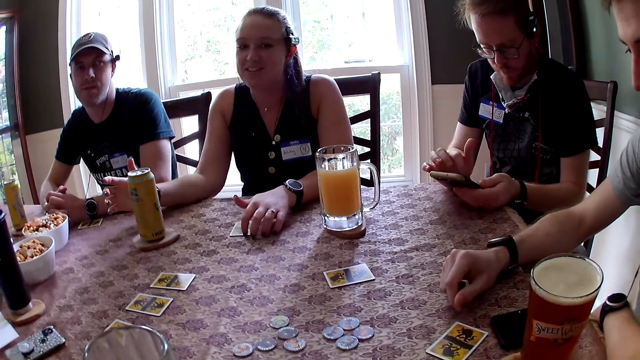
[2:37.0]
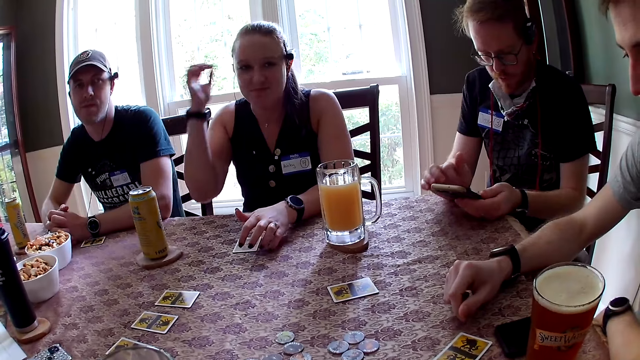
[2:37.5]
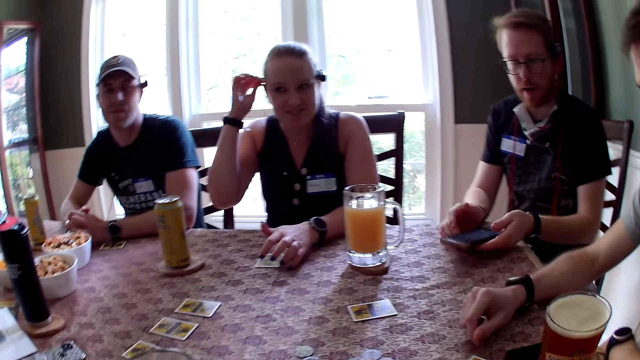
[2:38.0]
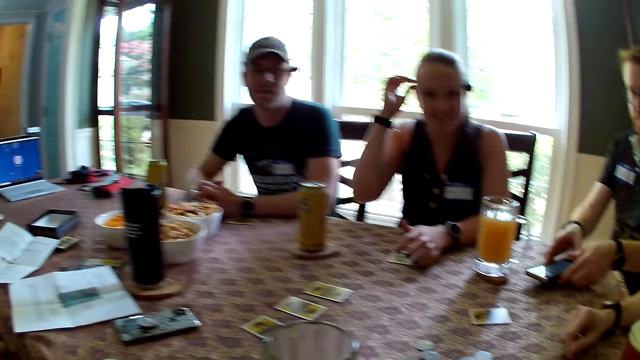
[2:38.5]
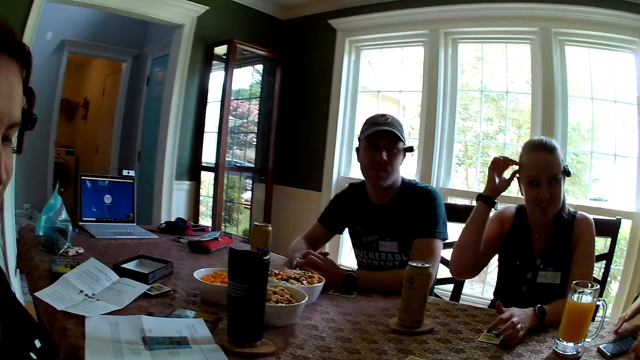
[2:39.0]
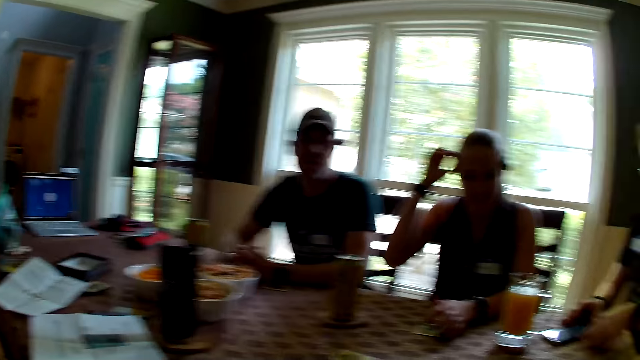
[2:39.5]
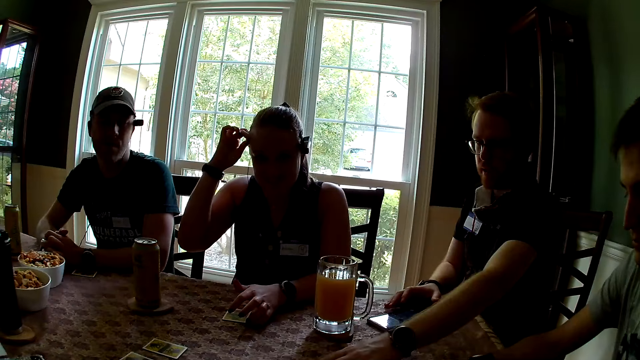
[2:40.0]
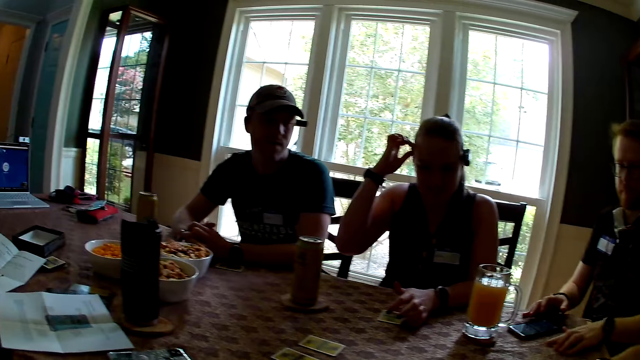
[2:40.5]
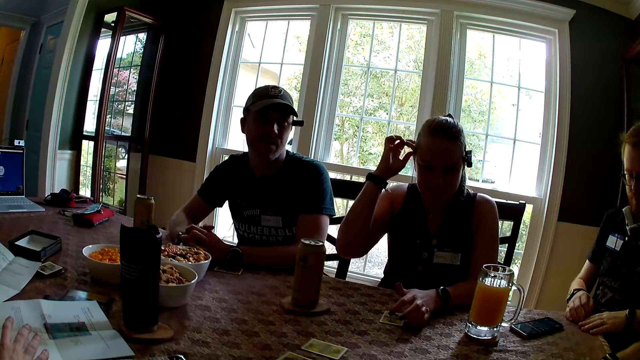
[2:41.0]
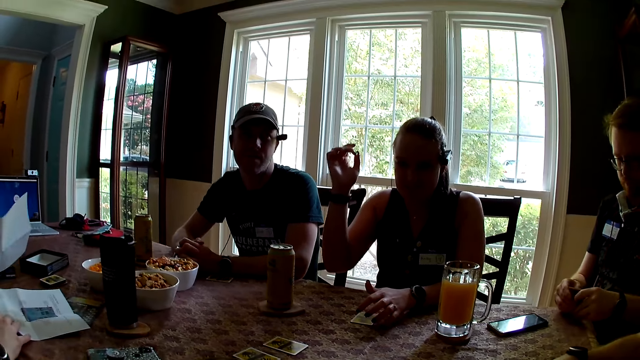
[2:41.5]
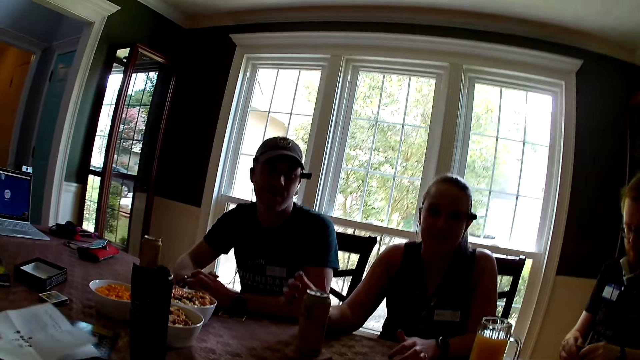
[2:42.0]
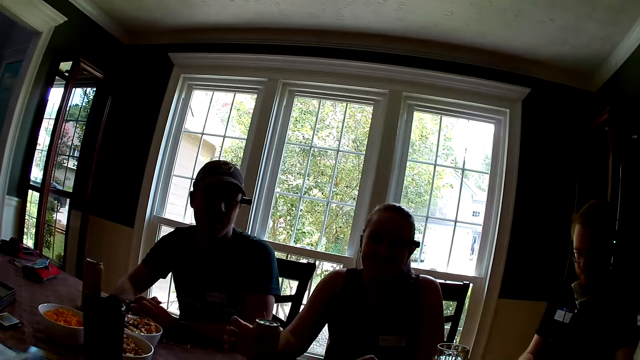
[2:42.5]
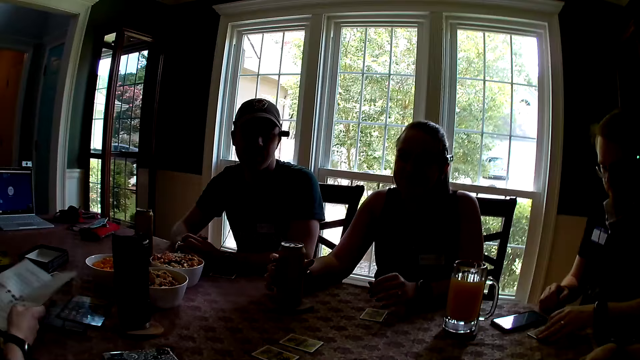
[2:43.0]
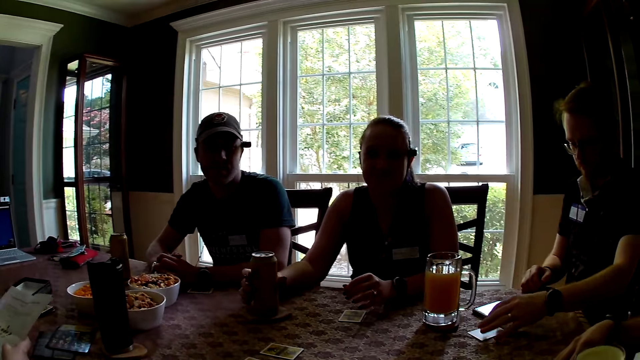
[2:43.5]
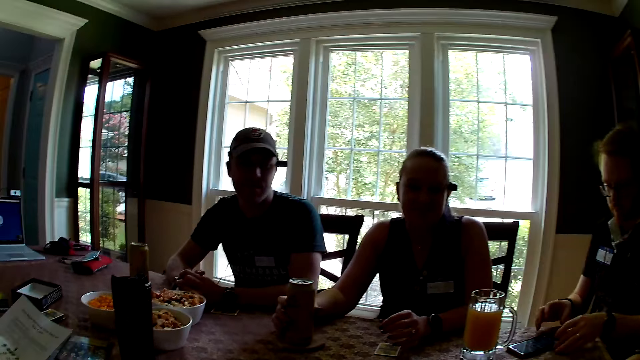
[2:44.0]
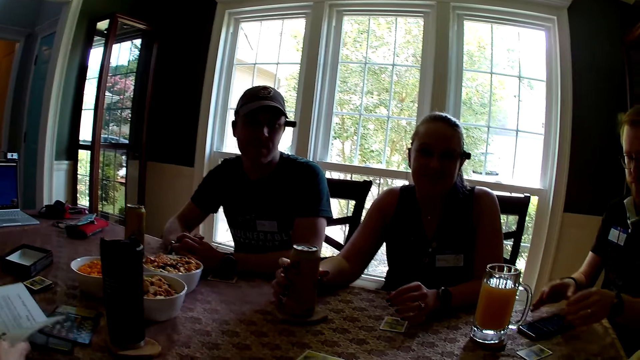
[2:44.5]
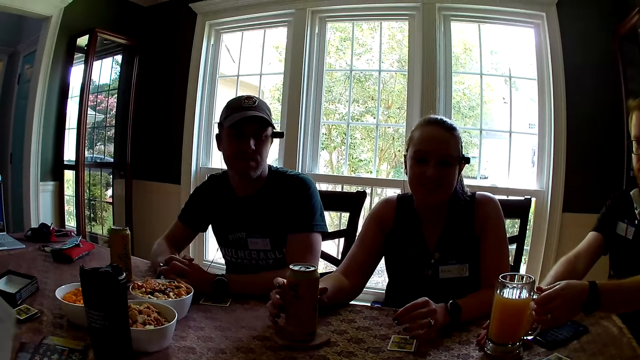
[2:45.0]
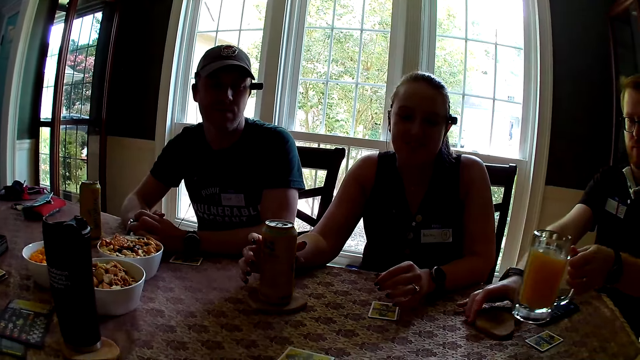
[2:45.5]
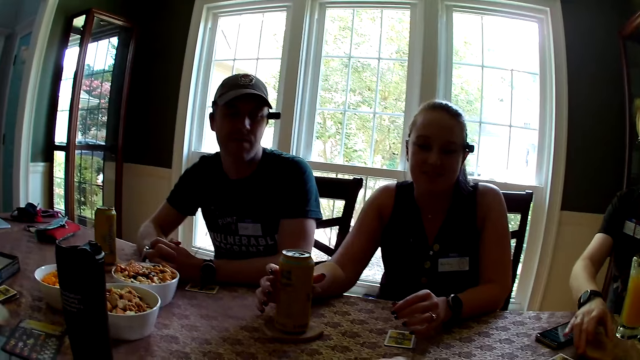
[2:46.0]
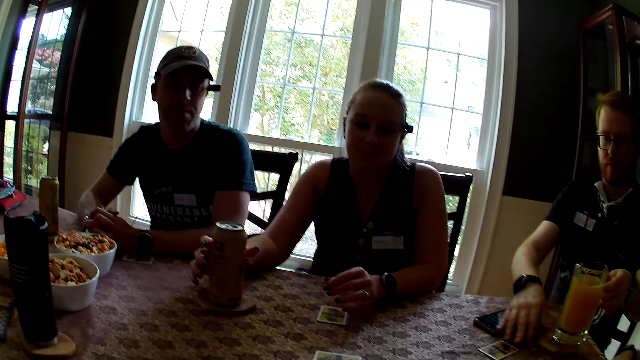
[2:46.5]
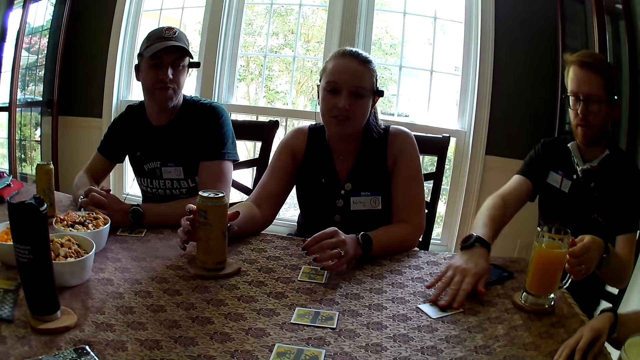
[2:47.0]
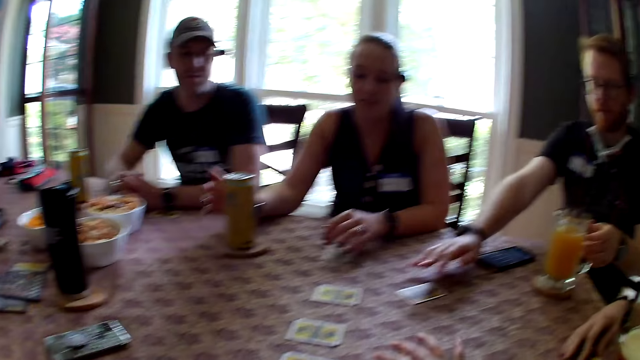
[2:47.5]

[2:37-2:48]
A woman touches her head with her right hand. A man drops the phone on the table with both hands. He drags a card on the table with his left hand. Another woman places her right hand on the paper on the table. The man picks the card from the table with both hands. The other woman picks the paper from the table with her left hand and drops the paper in her left hand on the table. The first woman holds the can of soda with her right hand. The man pushes the card on the table. He carries the cup of fruit juice from the coaster with his left hand, picks the coaster from the table with his right hand, drops the coaster in his right hand on the table, drops the cup of fruit juice in his left hand on the coaster, and adjusts the card on the table with his right hand. He pushes the card on the table.

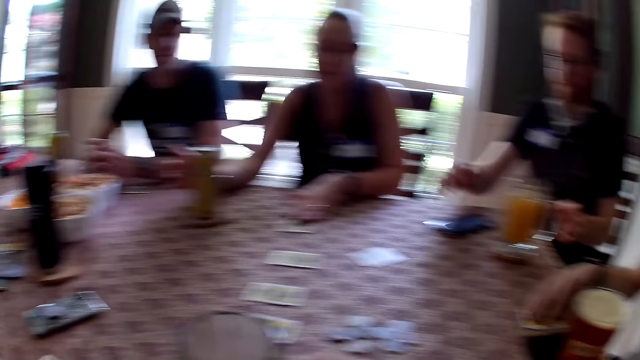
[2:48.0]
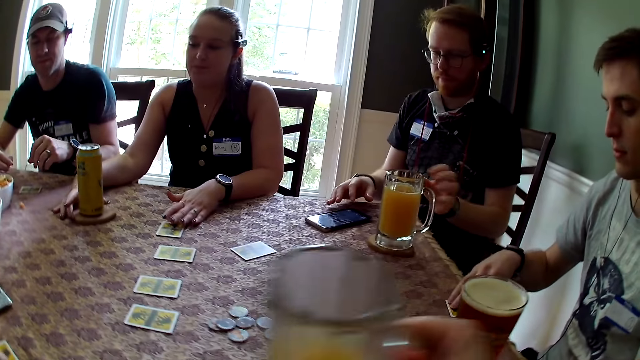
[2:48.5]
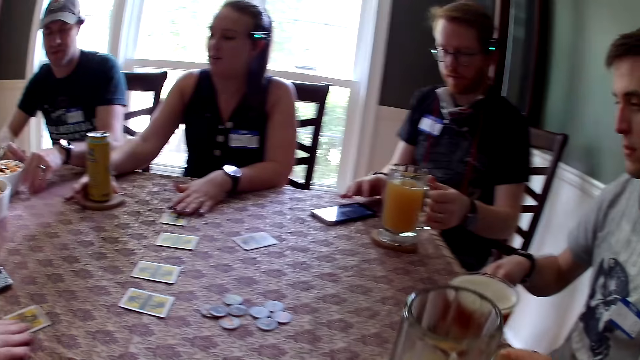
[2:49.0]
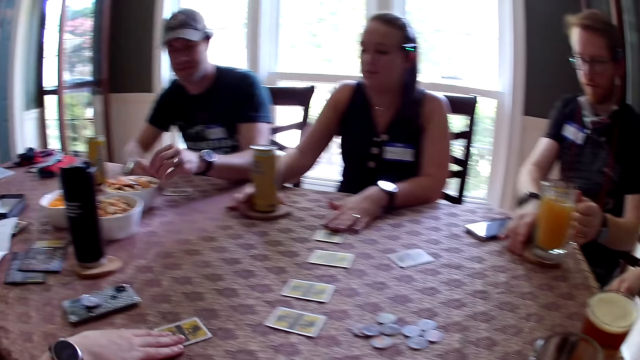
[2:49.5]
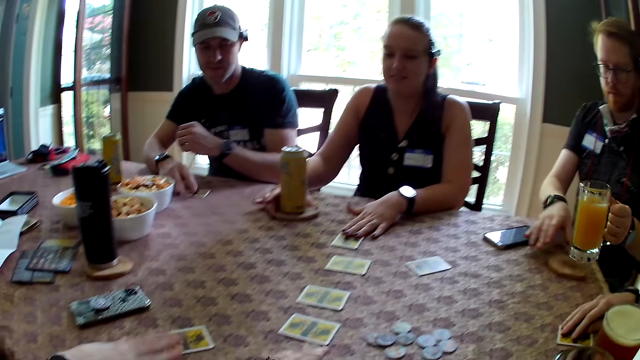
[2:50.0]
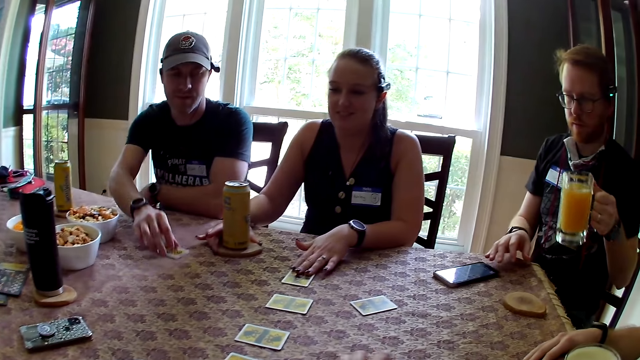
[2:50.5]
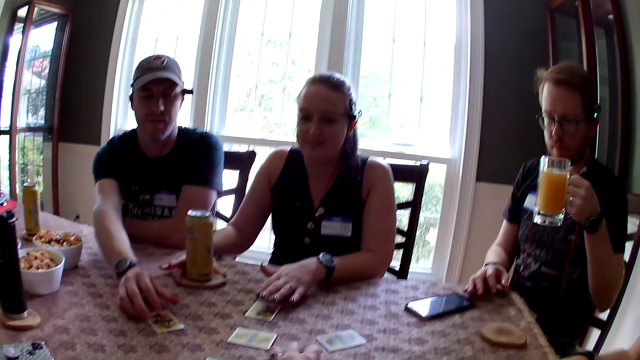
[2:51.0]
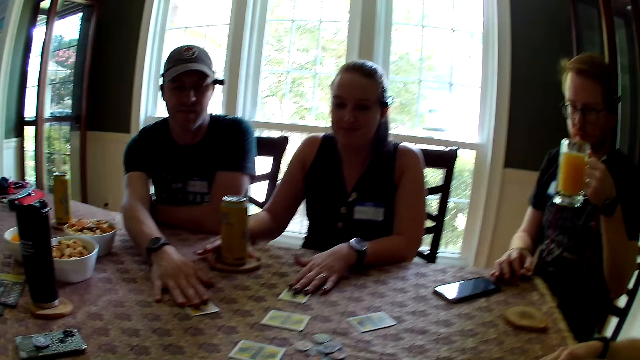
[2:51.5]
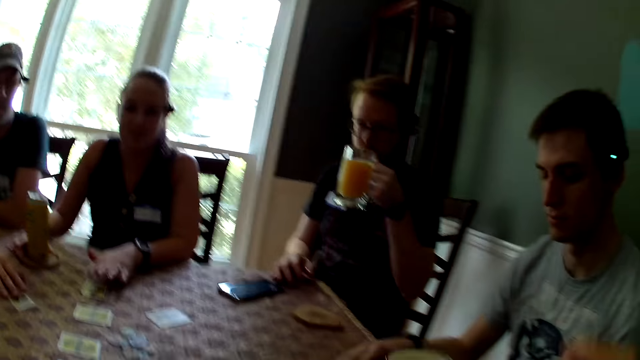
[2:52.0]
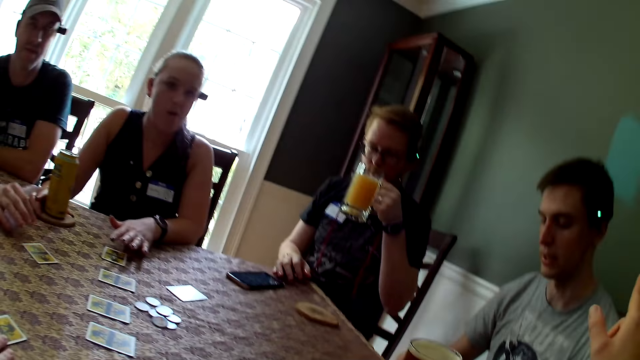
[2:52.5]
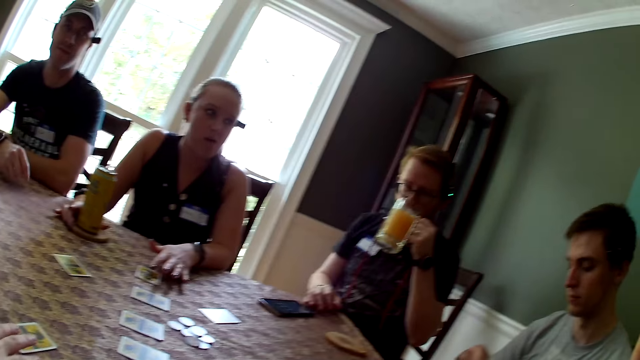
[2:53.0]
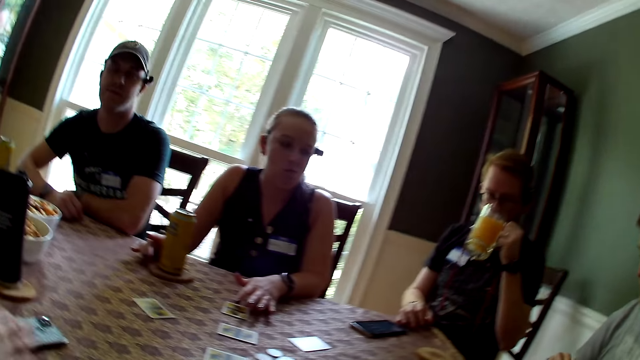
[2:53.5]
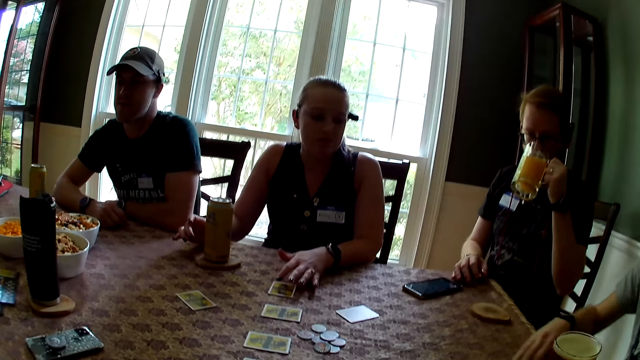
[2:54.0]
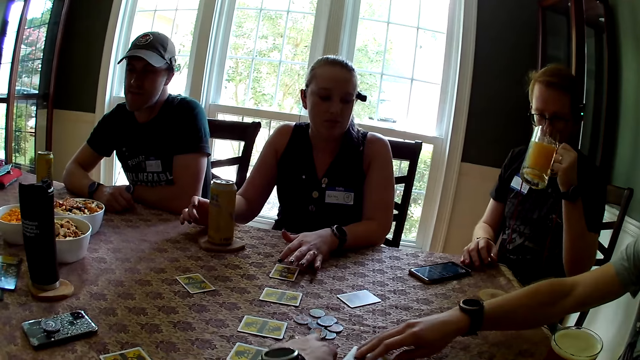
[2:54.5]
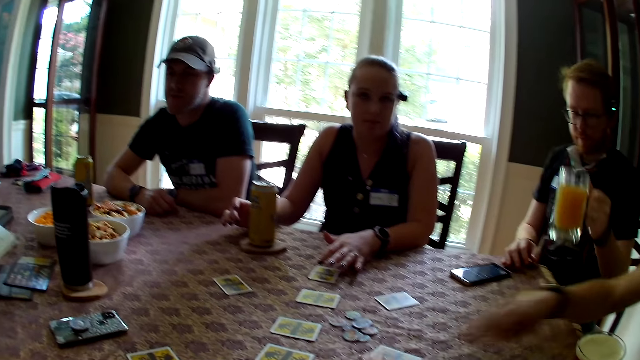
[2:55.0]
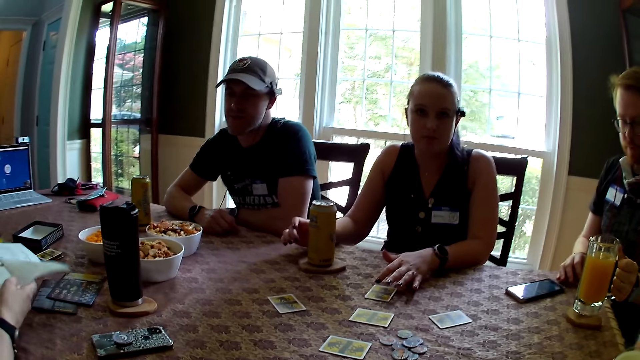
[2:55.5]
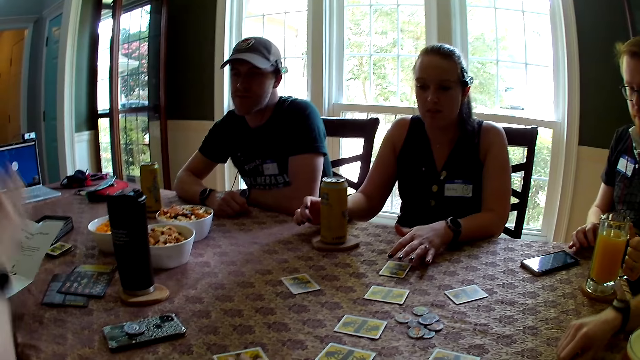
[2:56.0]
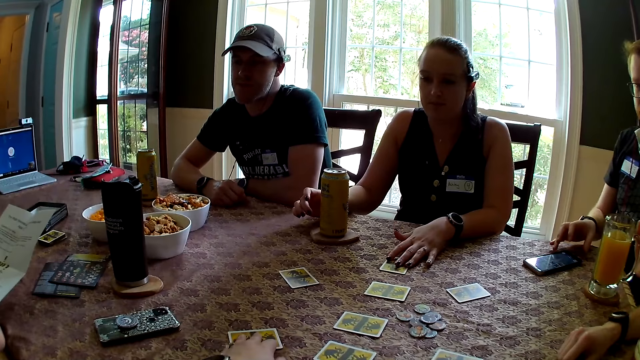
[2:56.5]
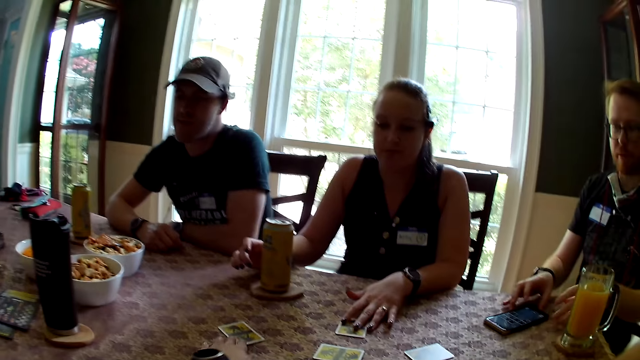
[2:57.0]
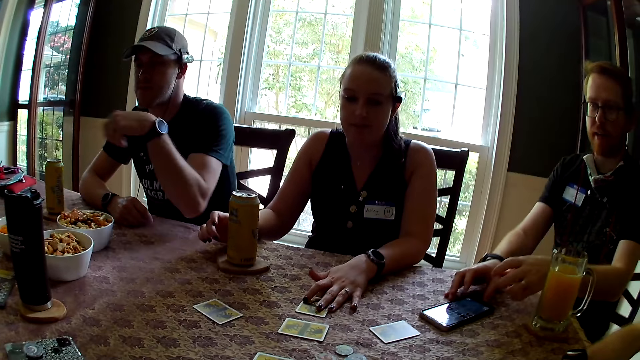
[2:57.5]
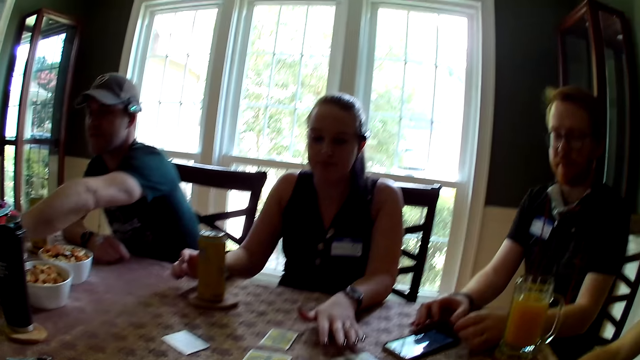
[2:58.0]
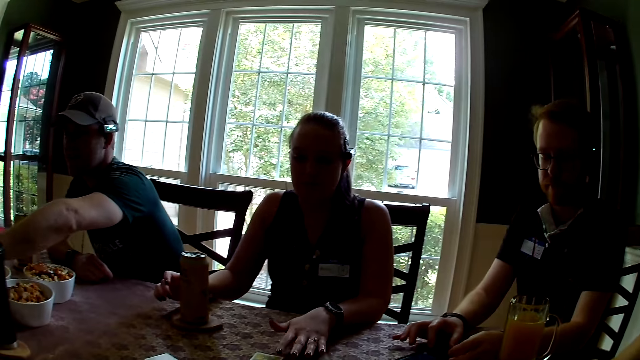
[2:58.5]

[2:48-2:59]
The camera wearer carries the cup of soda from the coaster with her right hand. A woman adjusts the card on the table with her left hand. A man adjusts a card on the table with his right hand. The camera wearer drops the cup of soda in her right hand on the table. Another man carries the cup of fruit juice from the coaster with his left hand. A third man picks chin chin from the table with his left hand. Another woman adjusts a card on the table with her right hand. The first woman adjusts the coaster with her right hand. The second man adjusts the coaster on the table with his right hand. The third man drops the chin chin in his left hand in the plate on the table. The second man carries the cup of fruit juice from the coaster with his left hand. The third man moves the card on the table with his right hand and taps the card on the table with his right hand. The second man drinks from the cup of fruit juice in his left hand. The camera wearer talks. The third man places his right hand on the table. The first woman holds the can of soda with her right hand. The first man adjusts the card on the table with his right hand. The camera wearer adjusts a card on the table with her left hand. A man pushes a card on the table. The second man drops the cup of fruit juice in his left hand on the coaster. The second woman removes her right hand from the paper in her hands. The first man places his right hand on the table. A woman looks at the paper. The second man adjusts the phone on the table with his right hand. The camera wearer touches the card. The second man places his left hand on the table.
